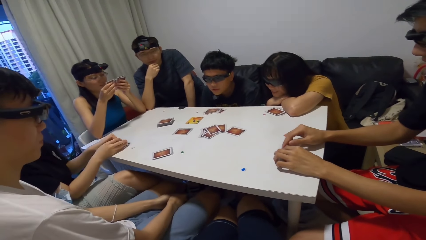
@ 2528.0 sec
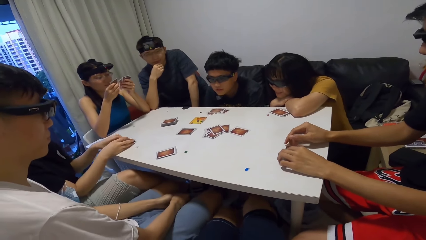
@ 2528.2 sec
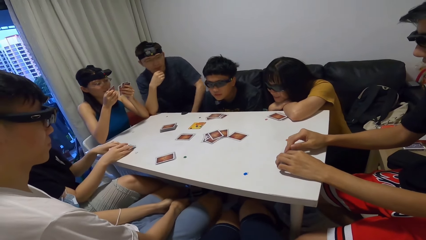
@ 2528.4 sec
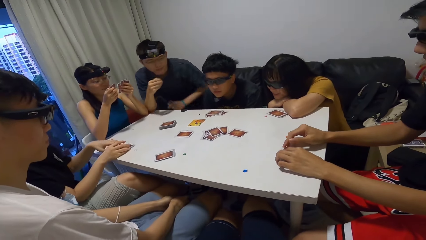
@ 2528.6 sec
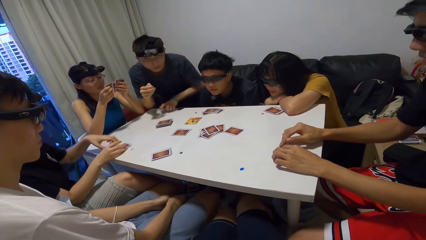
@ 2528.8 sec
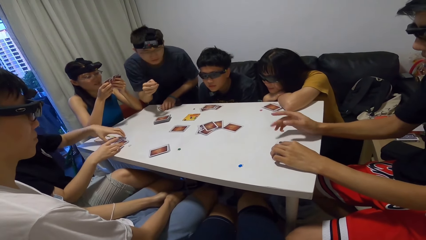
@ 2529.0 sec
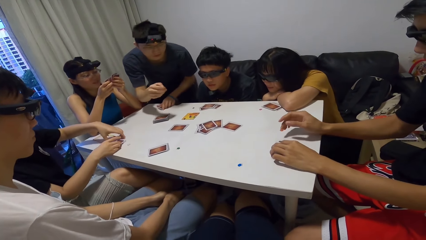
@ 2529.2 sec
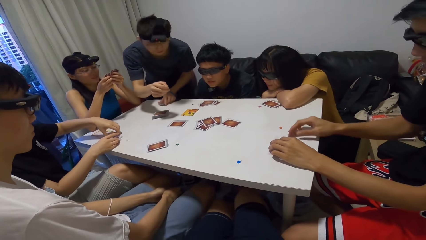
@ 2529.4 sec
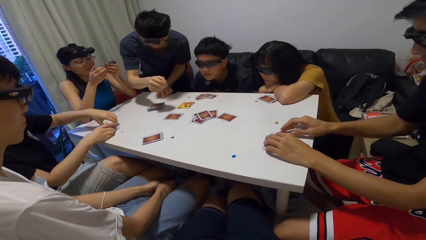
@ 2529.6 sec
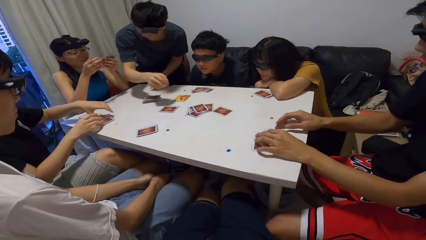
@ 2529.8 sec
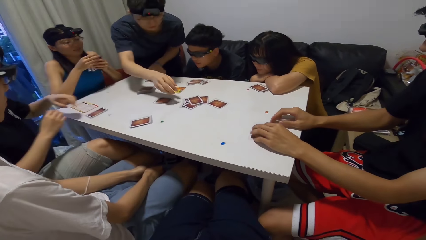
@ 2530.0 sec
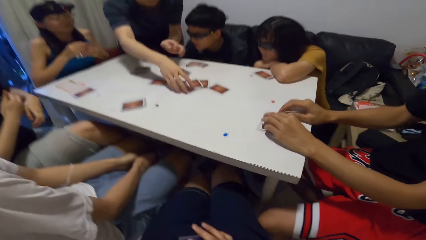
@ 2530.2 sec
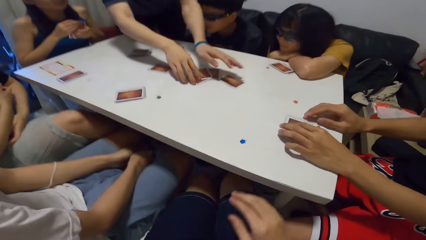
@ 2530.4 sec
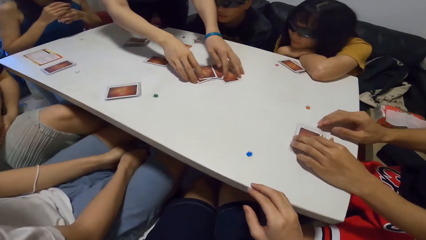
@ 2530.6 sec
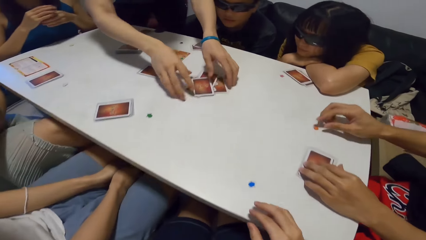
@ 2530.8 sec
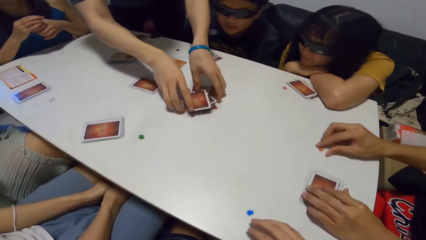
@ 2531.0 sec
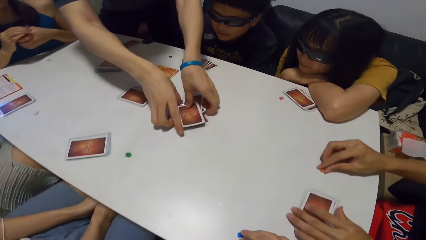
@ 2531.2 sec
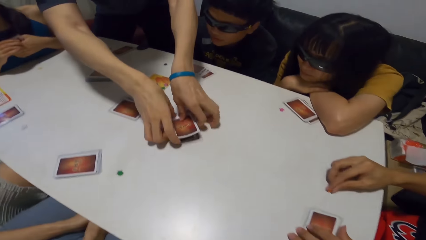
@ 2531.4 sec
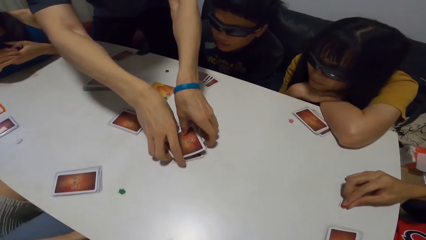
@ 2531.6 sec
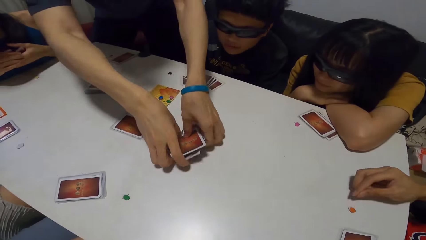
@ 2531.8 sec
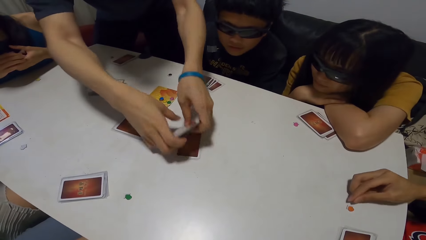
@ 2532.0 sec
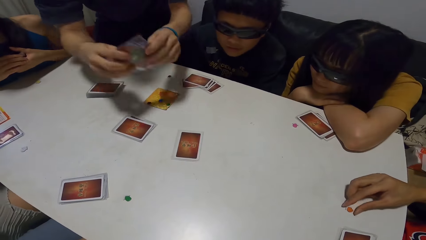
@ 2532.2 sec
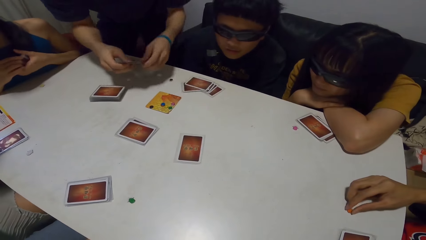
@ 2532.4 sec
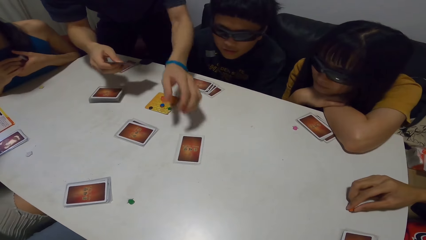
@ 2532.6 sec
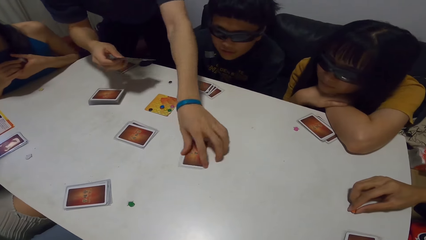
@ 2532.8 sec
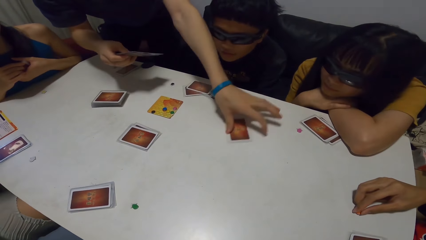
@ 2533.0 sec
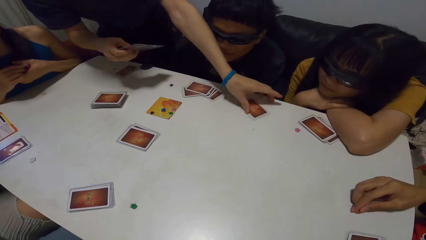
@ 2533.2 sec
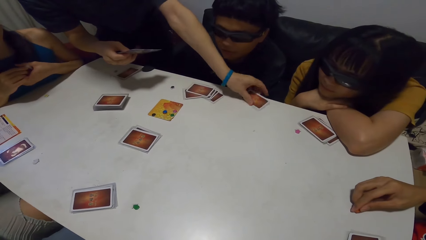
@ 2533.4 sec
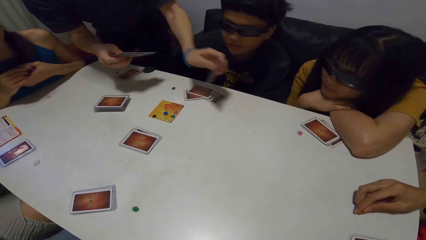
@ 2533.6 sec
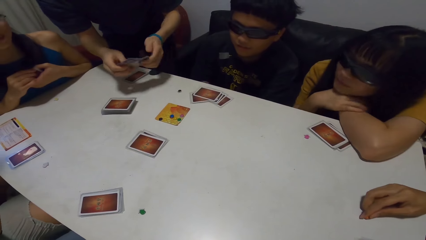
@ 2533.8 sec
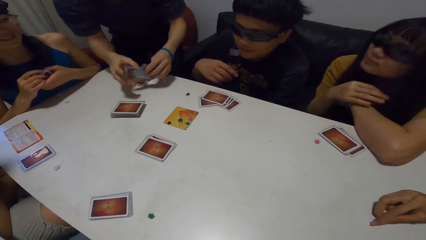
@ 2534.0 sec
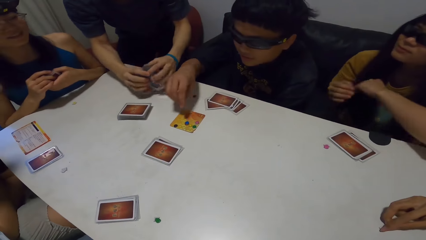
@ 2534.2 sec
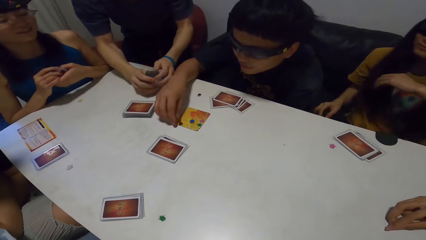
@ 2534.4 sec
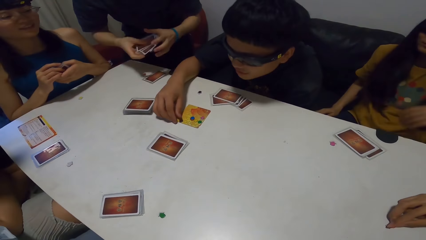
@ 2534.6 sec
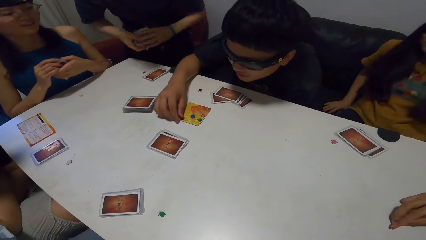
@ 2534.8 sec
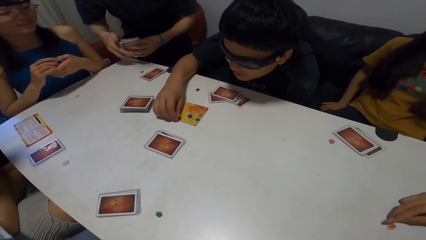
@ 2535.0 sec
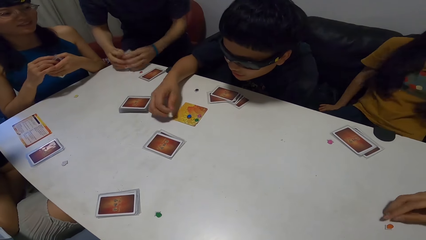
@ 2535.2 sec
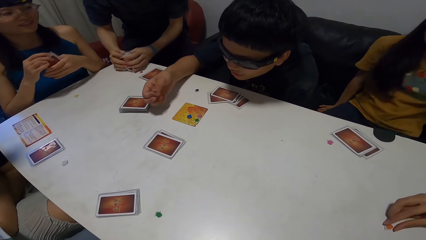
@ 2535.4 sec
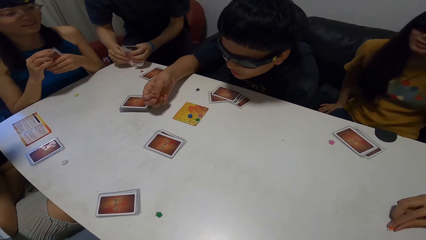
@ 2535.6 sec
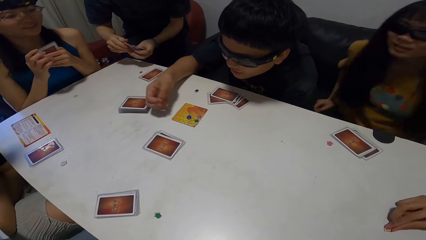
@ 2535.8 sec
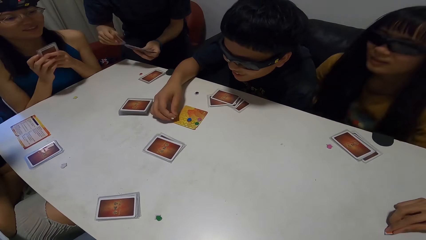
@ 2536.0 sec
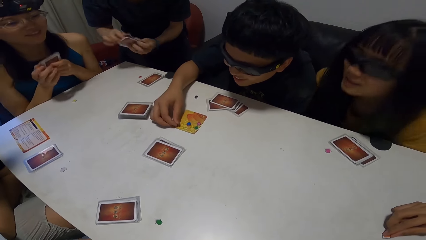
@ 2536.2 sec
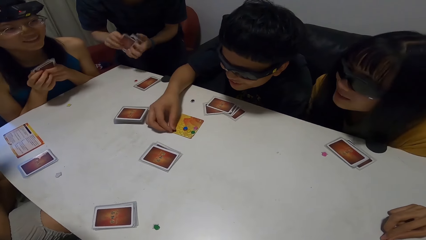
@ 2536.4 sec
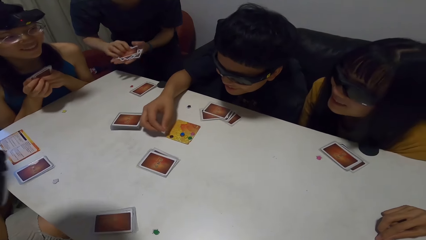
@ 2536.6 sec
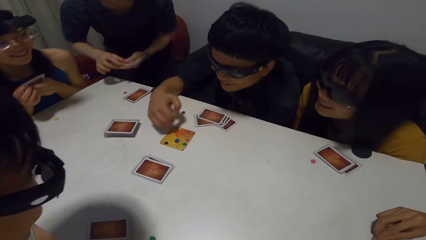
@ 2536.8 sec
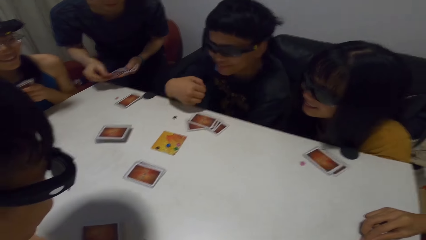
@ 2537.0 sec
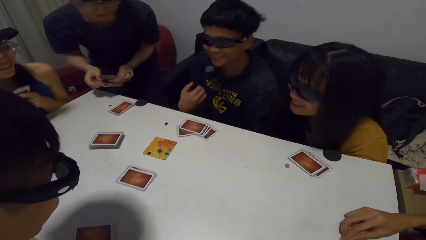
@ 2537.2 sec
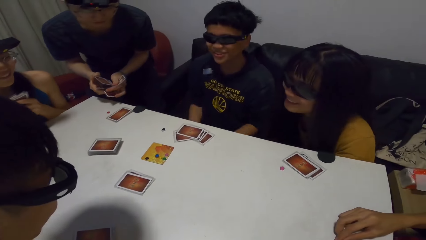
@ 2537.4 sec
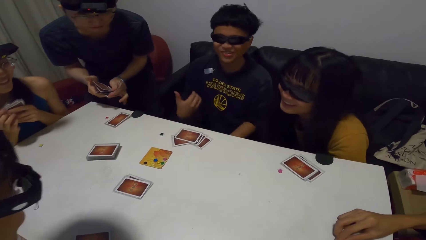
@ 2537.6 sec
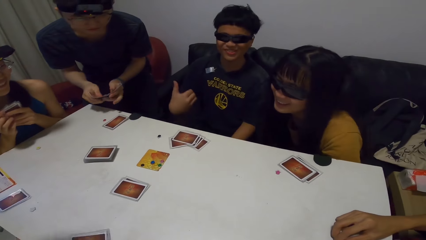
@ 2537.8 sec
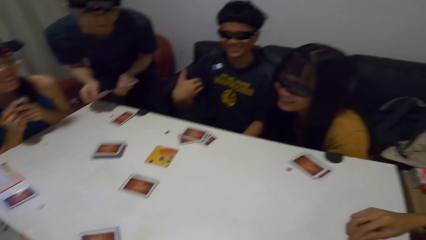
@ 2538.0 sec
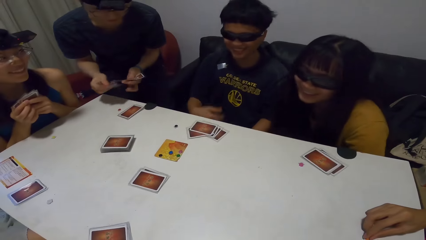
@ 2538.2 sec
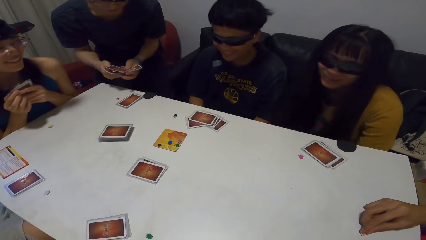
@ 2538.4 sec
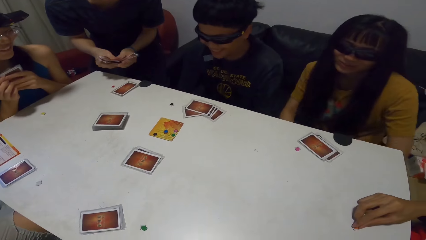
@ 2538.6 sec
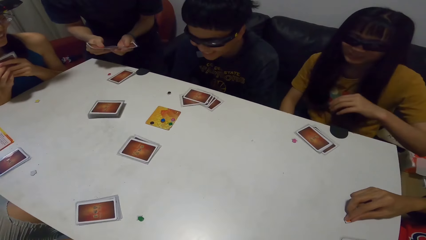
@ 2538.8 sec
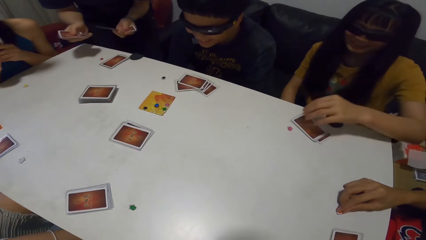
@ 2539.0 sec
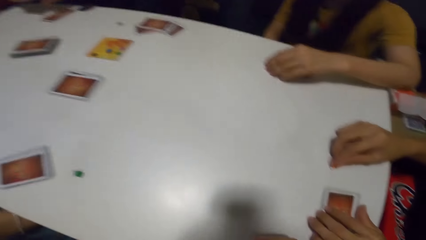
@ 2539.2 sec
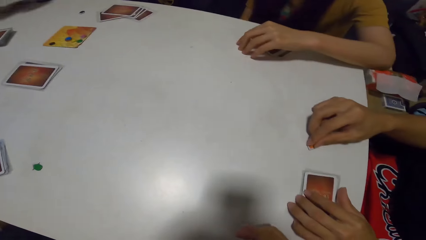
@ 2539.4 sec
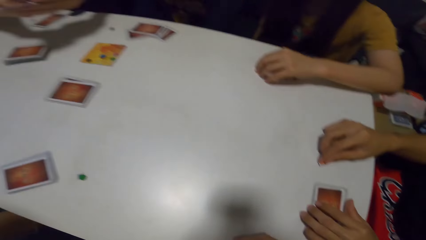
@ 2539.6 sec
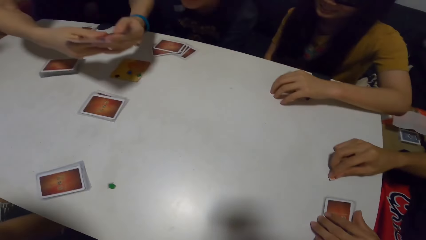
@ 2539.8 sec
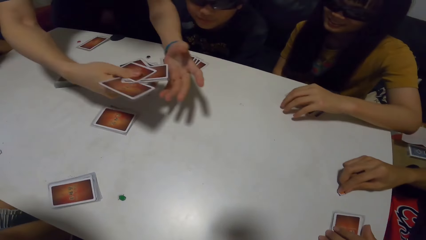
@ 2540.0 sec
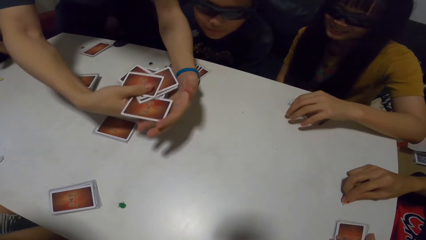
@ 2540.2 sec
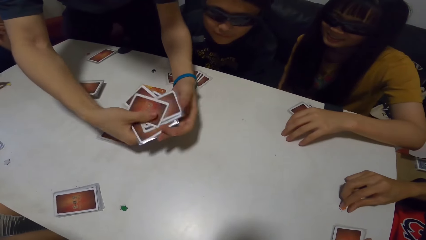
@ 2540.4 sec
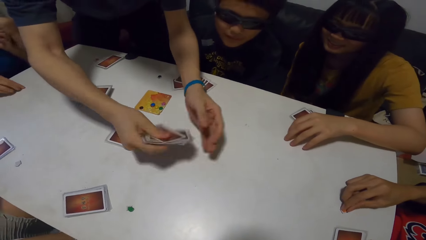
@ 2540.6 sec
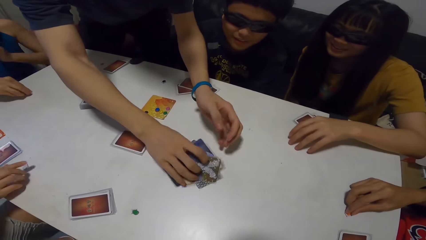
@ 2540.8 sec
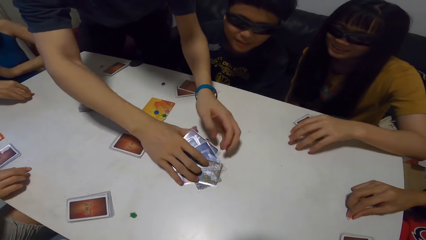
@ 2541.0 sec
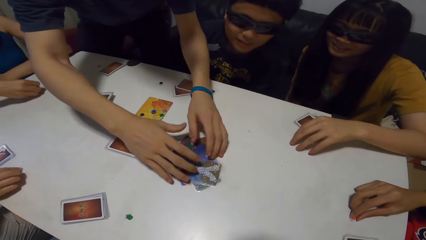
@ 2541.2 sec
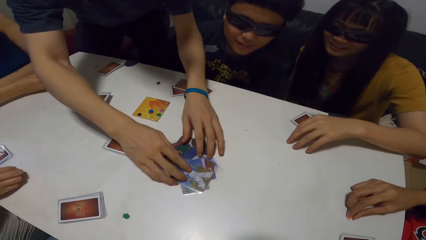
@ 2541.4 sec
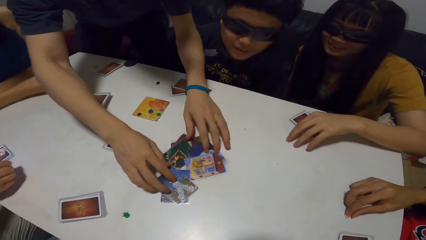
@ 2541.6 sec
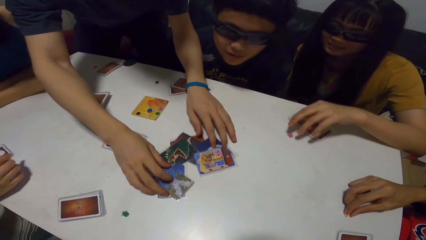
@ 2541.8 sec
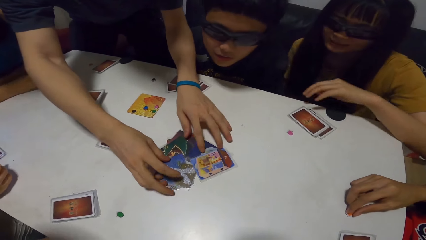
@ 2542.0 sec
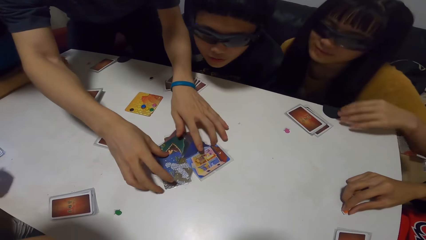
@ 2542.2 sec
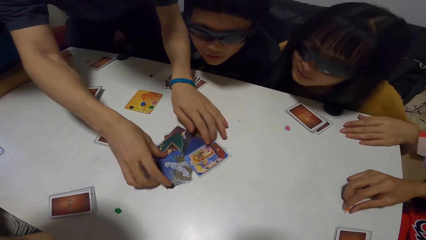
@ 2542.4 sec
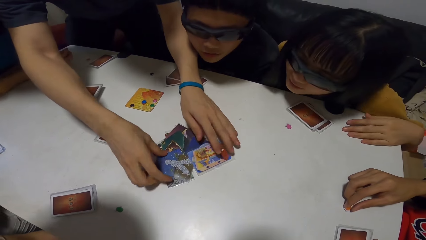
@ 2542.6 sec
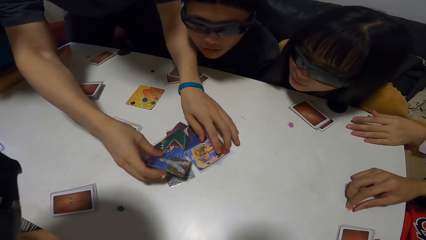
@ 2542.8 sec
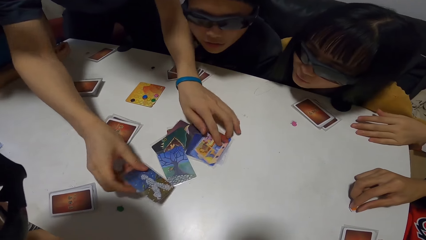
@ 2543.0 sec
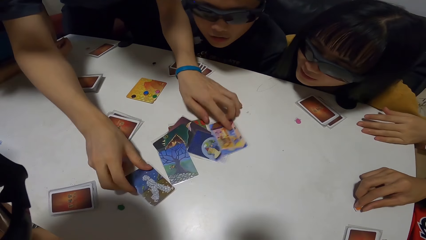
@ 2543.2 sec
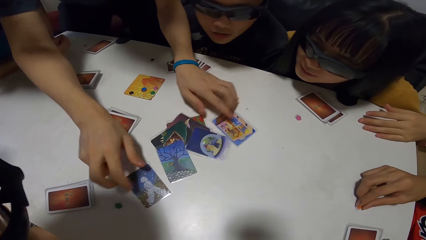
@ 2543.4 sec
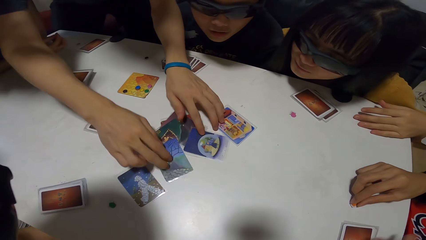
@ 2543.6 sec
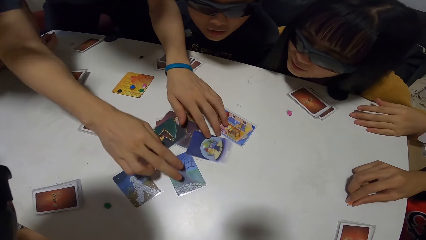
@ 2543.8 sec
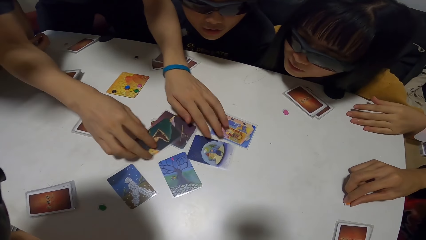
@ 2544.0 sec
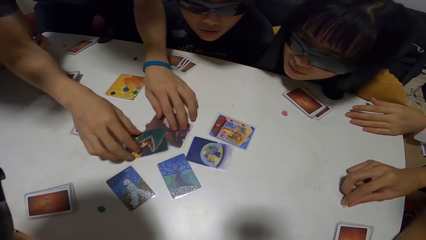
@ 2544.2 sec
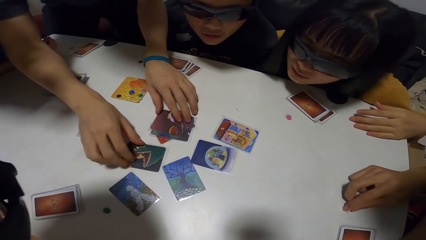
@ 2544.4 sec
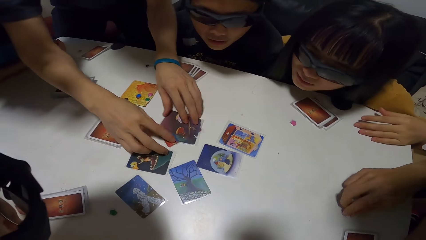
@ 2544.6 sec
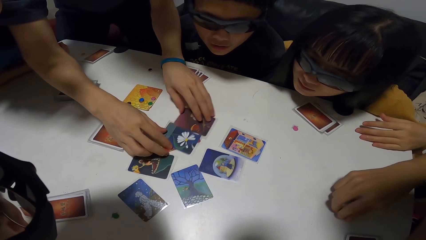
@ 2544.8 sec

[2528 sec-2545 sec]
A lady places her cards on the table. A man stands up and packs the cards from the table. Another man touches the brown paper on the table. The camera wearer places his right hand on the table. The first man arranges the cards. A third man touches papers on the card. Another lady touches the purple paper on the table. A third lady picks up the yellow paper from the table. The first man places the cards on the table. The first lady picks up the white paper from the table. The first man spreads the cards on the table.
